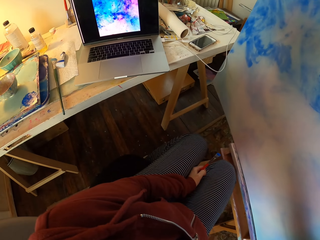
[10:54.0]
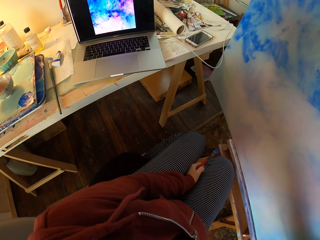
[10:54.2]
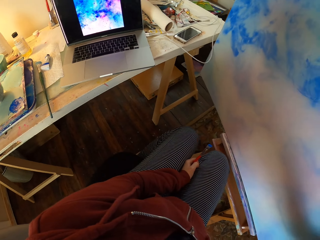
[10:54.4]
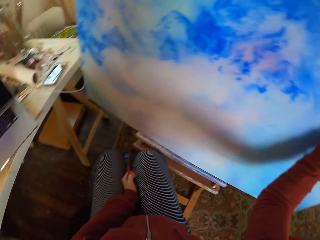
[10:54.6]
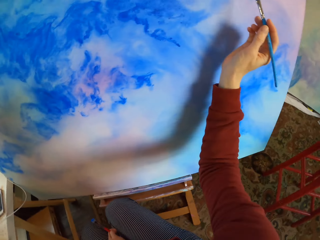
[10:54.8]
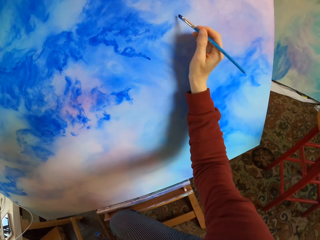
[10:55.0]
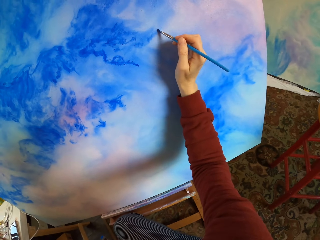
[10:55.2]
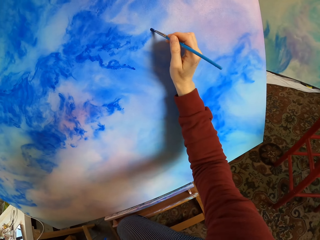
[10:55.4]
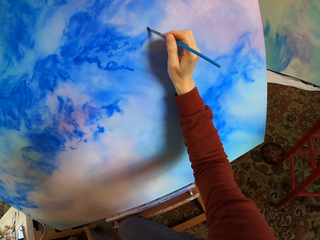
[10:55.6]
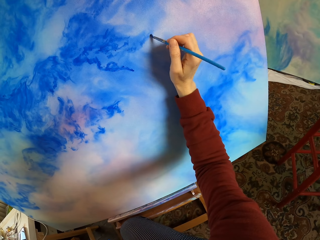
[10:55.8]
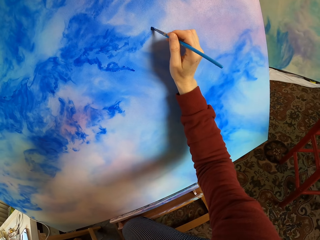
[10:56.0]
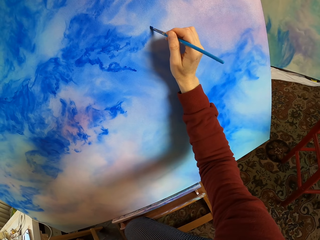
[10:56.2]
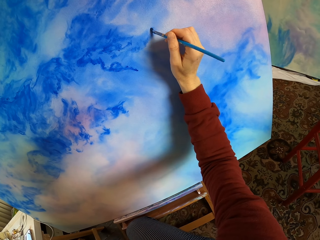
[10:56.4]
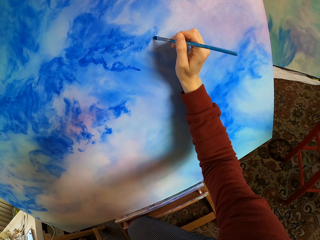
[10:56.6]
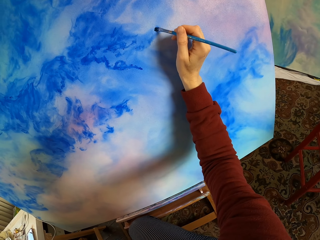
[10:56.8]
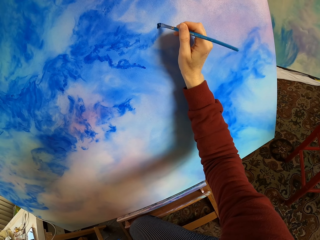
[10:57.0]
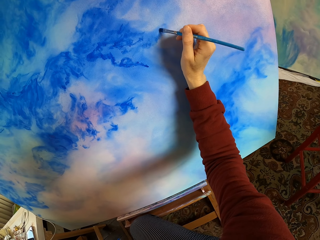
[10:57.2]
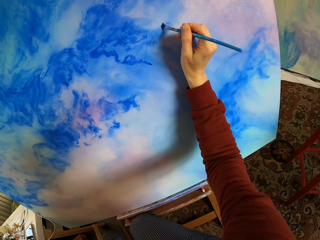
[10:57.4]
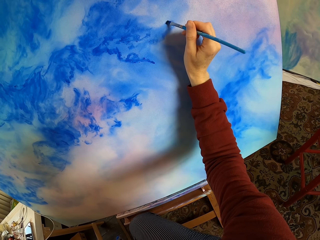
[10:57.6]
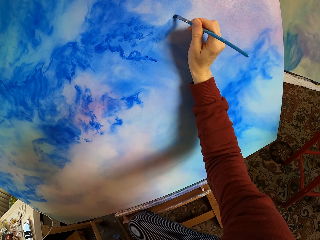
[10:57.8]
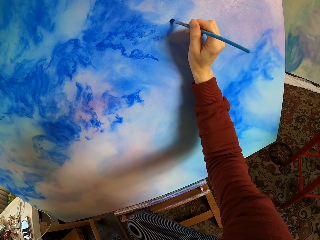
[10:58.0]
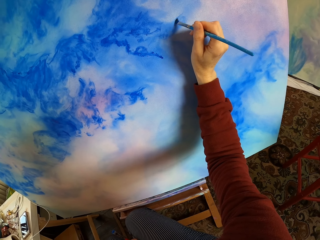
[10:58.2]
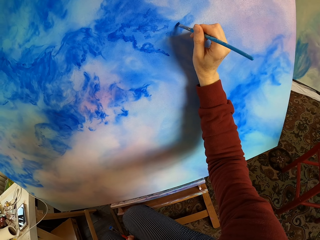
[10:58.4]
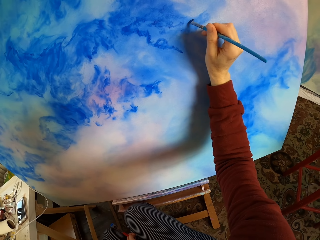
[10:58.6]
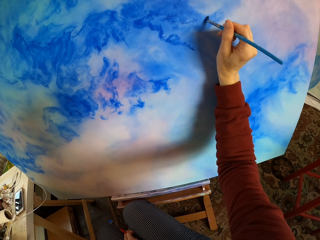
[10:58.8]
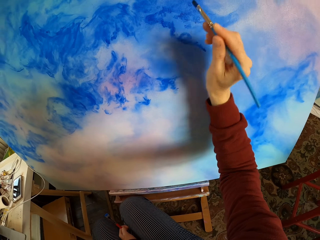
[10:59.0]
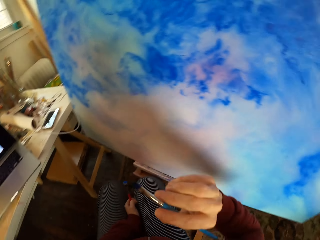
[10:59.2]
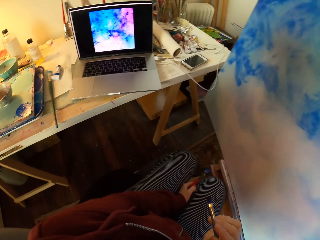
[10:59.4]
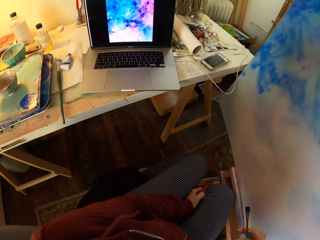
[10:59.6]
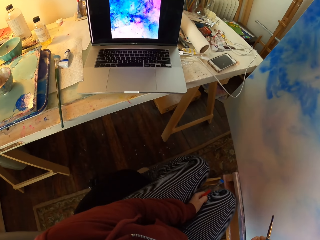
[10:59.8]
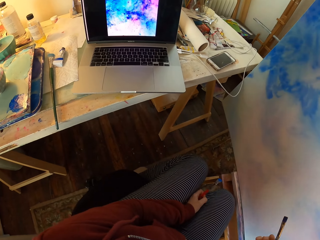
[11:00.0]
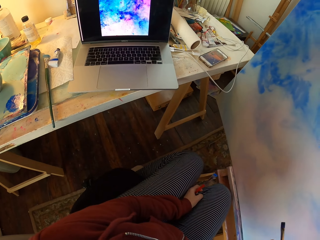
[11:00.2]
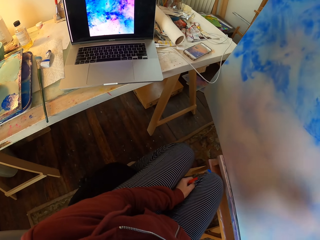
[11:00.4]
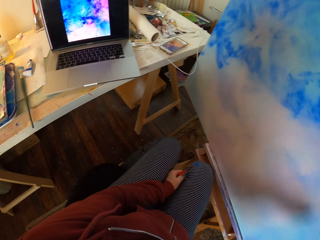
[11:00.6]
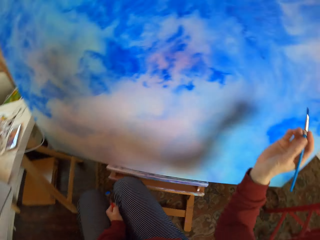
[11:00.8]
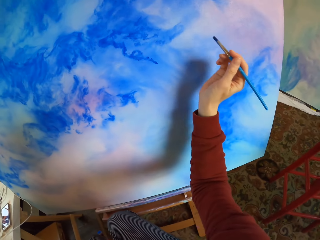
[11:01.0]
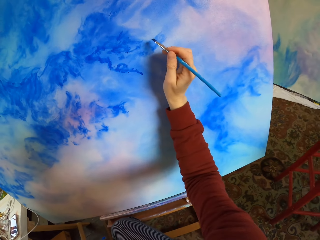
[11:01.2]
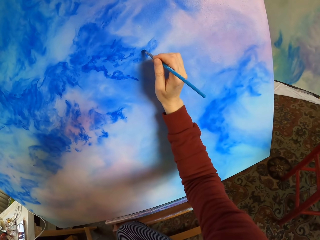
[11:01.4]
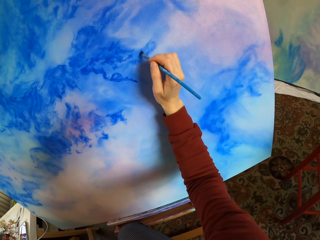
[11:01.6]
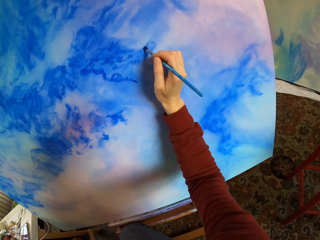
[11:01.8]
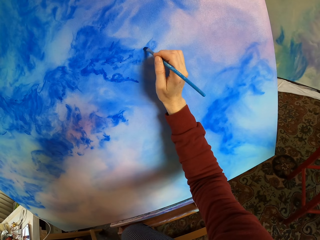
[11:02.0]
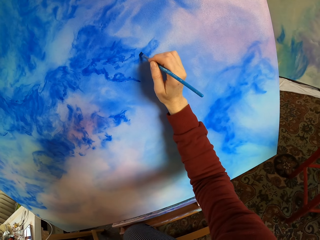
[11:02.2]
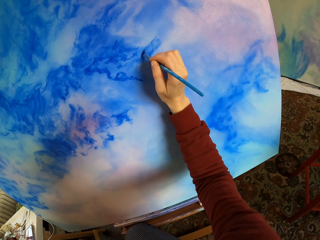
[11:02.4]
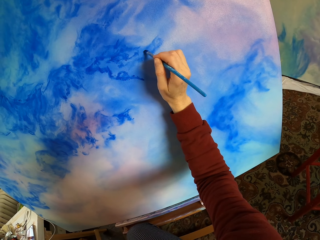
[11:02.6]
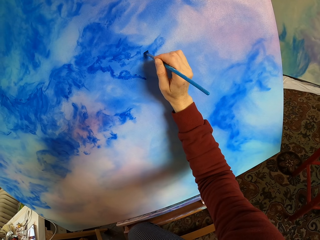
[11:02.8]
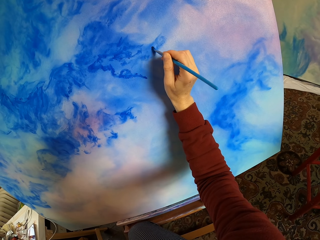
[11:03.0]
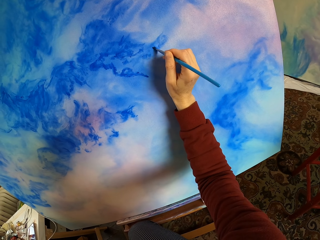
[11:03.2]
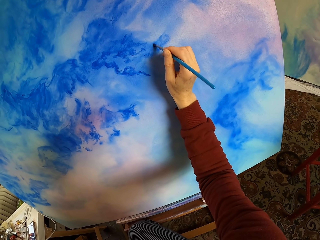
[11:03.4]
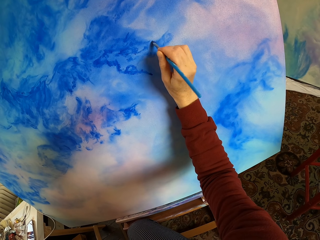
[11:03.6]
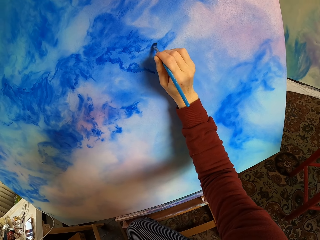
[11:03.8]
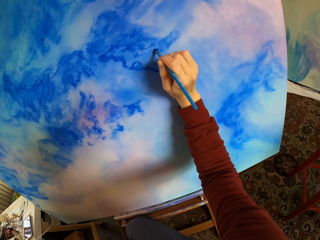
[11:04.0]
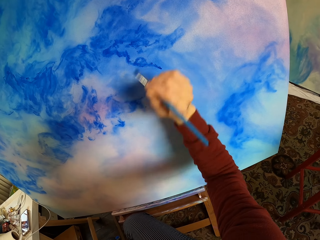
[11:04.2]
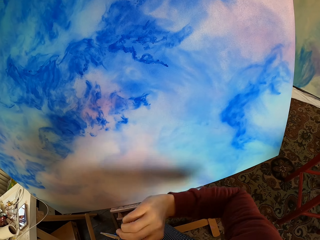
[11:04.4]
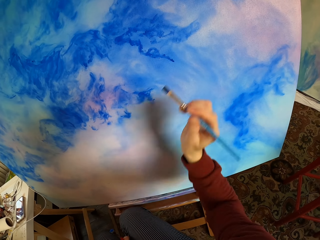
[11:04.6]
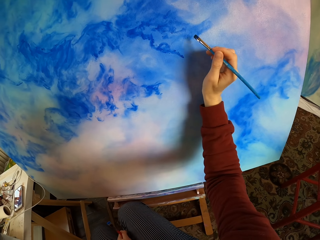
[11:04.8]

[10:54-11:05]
The camera wearer looks at the laptop. They paint the decoration. They look at the laptop and paint the decoration.

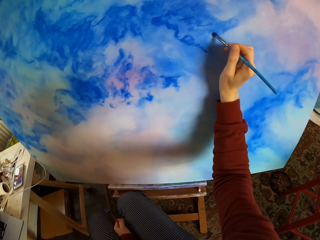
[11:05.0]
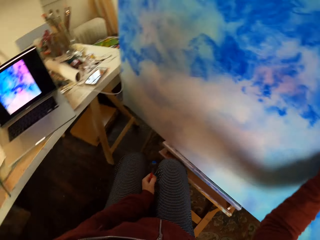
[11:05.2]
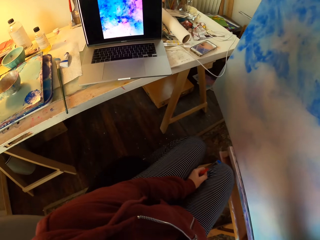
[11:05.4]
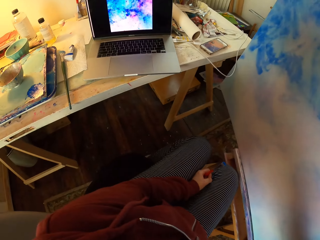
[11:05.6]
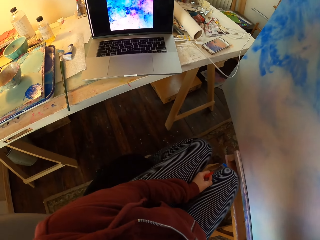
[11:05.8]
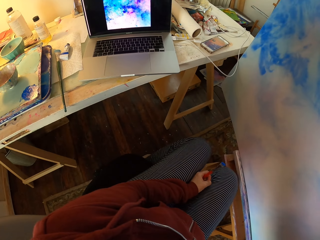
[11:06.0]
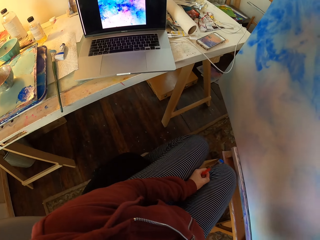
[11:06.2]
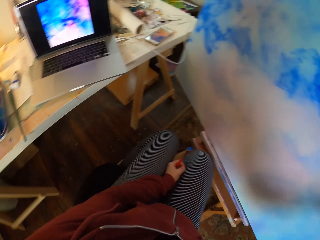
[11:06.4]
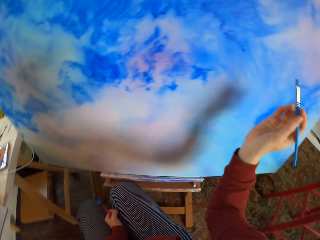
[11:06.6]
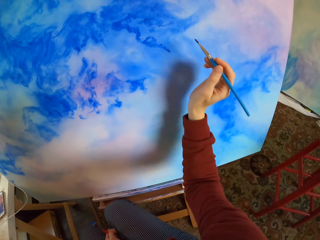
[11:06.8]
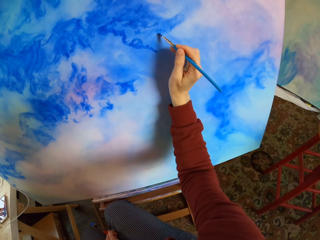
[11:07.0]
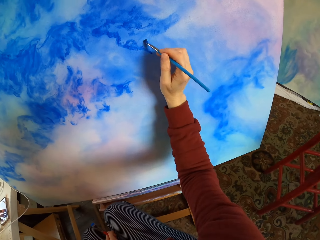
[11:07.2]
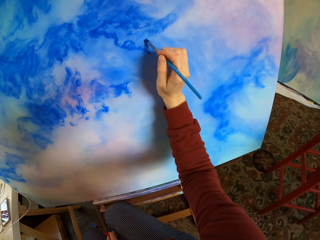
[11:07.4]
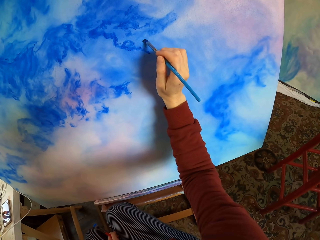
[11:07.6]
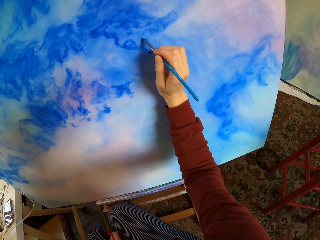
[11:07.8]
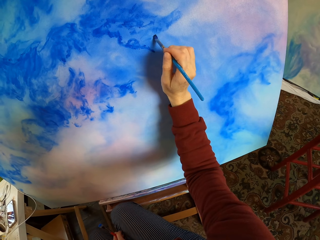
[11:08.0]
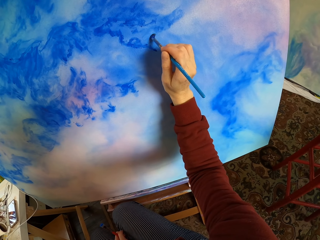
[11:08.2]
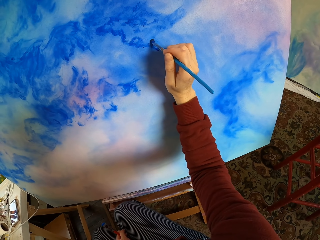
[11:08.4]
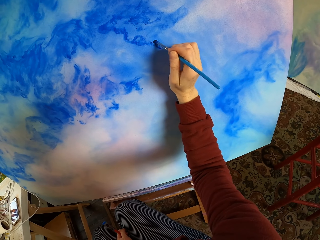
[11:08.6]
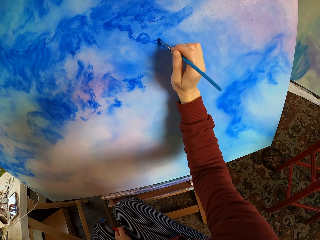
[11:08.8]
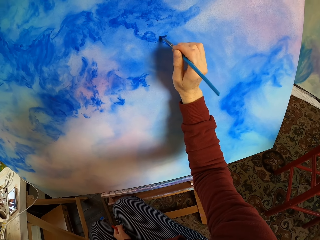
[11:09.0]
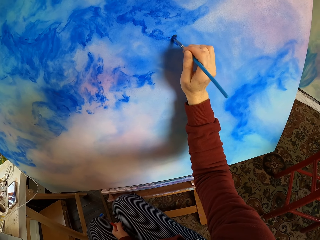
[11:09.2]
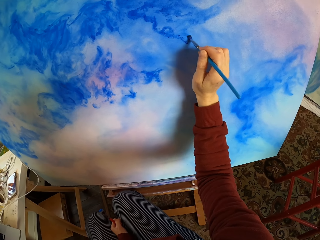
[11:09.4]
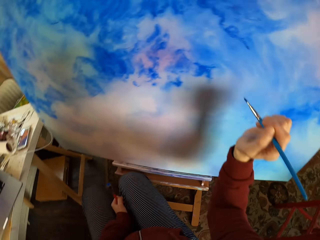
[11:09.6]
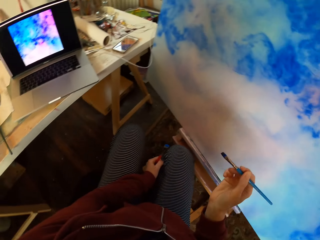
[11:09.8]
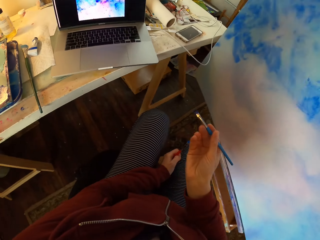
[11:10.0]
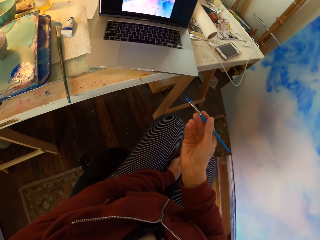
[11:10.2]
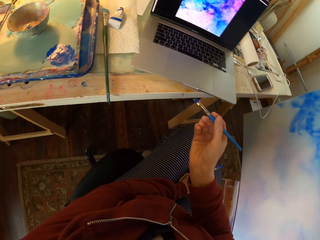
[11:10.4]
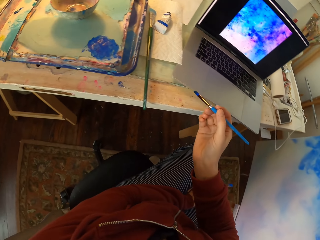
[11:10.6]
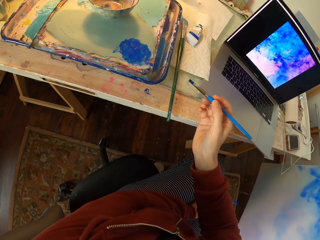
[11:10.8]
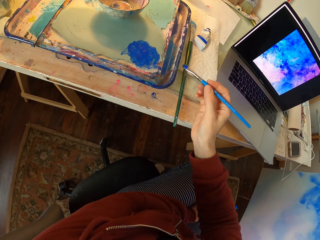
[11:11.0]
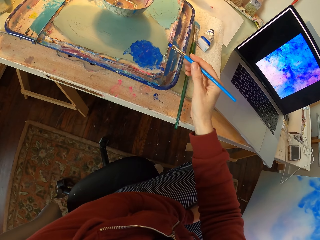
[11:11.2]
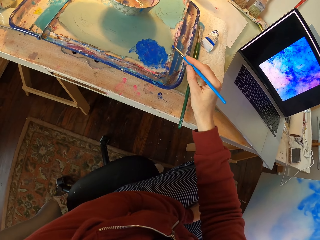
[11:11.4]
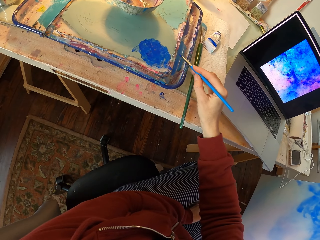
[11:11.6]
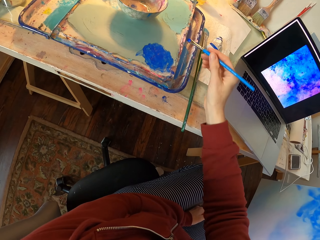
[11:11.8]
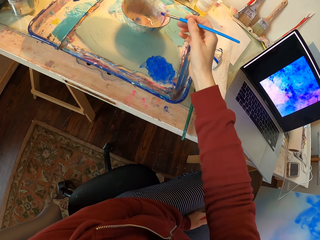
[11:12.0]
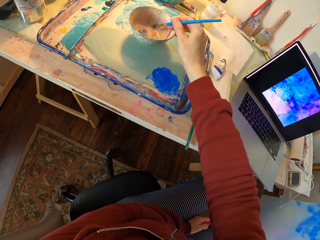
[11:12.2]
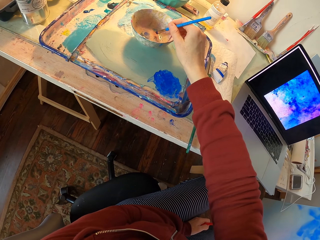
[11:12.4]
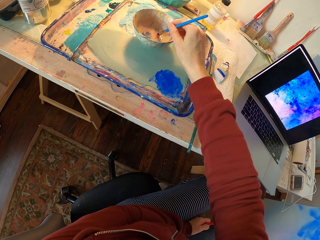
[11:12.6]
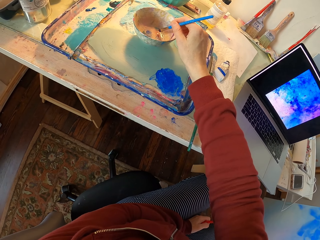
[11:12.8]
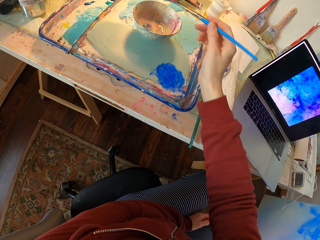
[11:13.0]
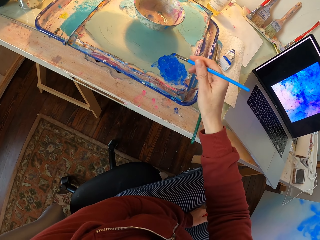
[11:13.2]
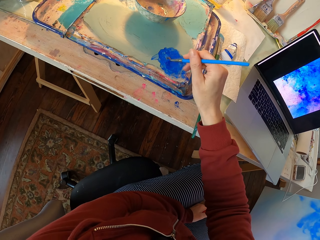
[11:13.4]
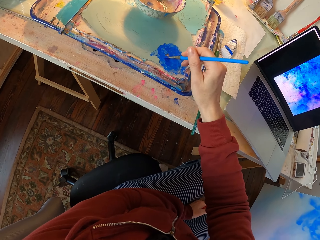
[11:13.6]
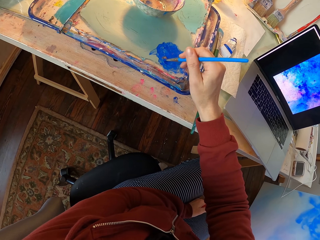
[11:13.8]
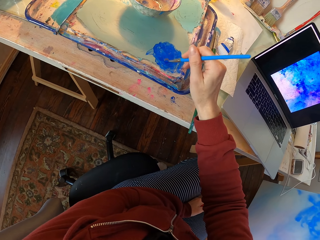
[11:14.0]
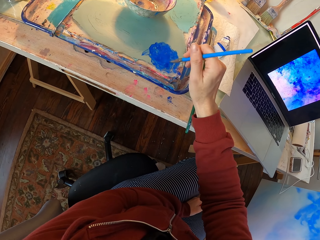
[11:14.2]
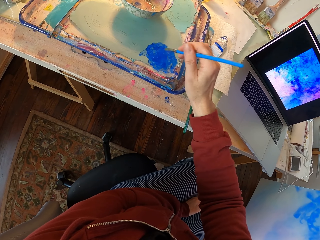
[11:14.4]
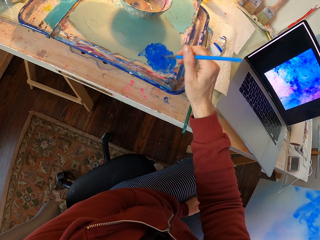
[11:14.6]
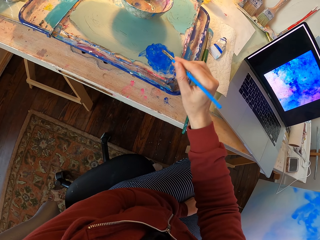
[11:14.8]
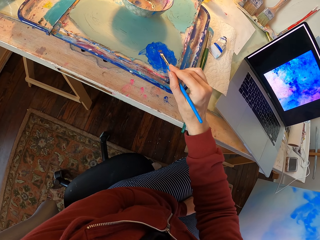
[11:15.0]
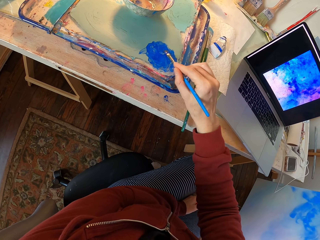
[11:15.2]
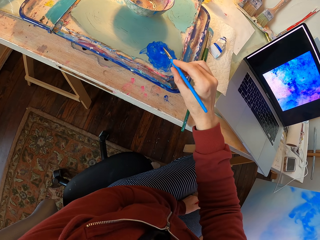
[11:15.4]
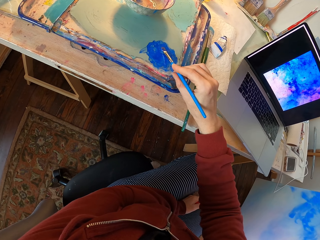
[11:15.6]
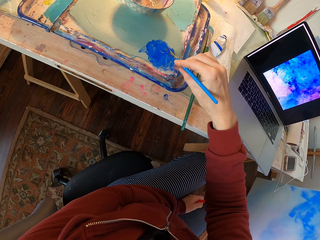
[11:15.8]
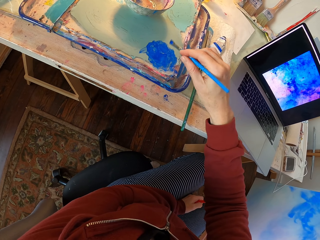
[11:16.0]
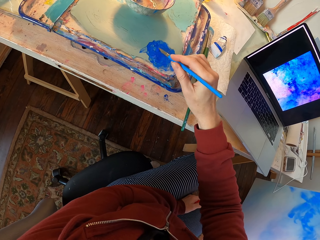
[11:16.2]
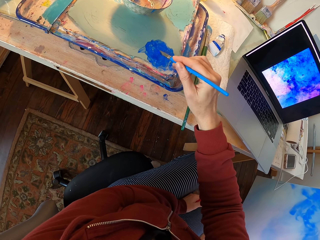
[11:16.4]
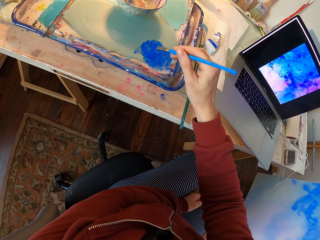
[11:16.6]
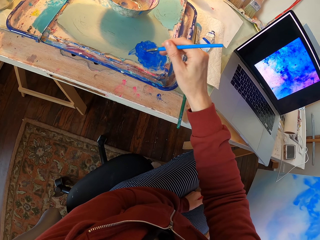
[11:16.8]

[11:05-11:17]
The camera wearer looks at the laptop. They paint the decoration. They look around. They hold the brush. They rub the brush on something. They dip the paint brush in the bowl. They apply the paints on the brush.
